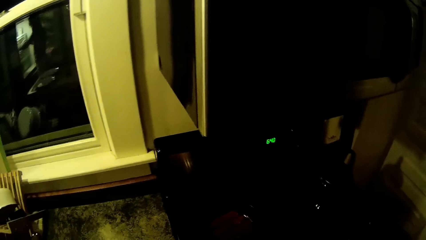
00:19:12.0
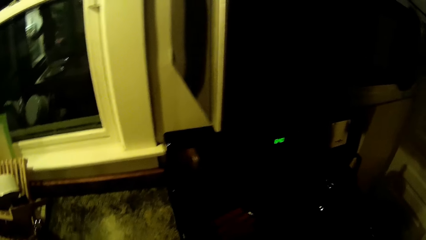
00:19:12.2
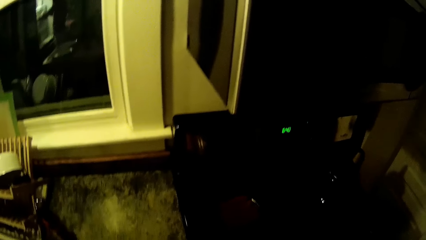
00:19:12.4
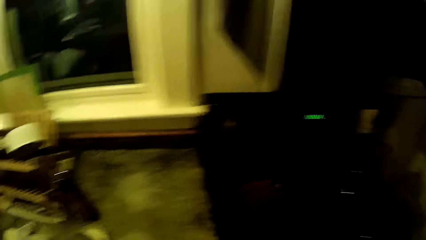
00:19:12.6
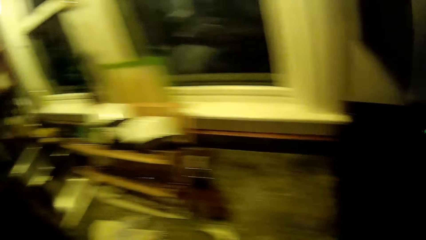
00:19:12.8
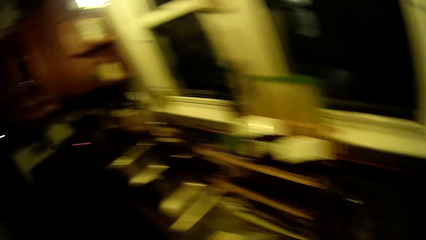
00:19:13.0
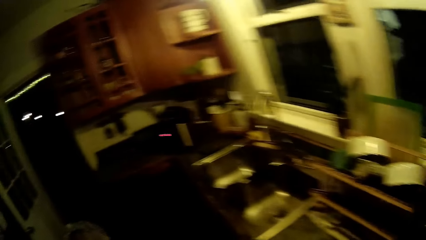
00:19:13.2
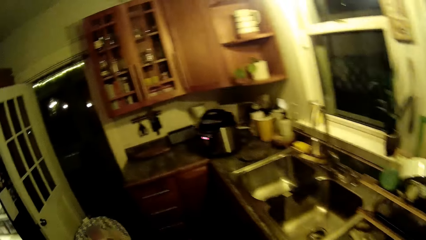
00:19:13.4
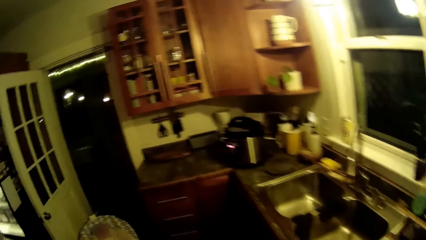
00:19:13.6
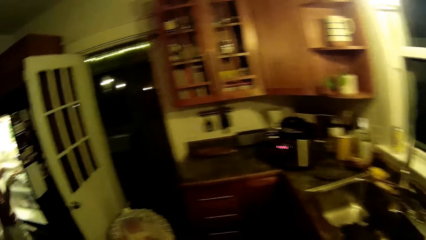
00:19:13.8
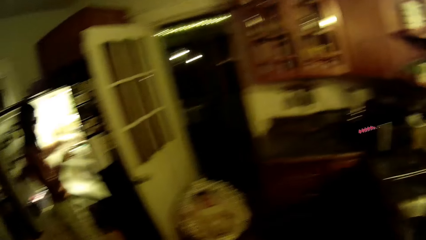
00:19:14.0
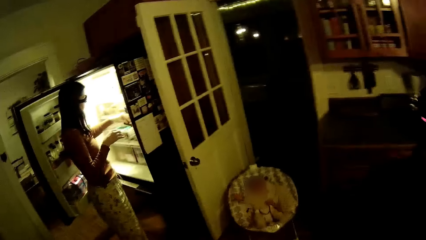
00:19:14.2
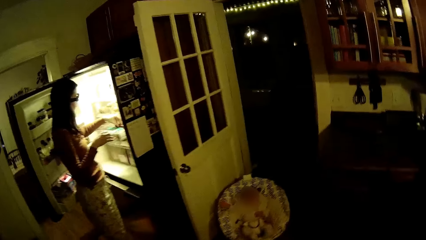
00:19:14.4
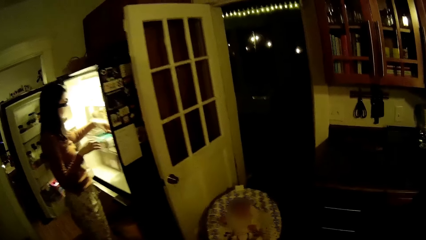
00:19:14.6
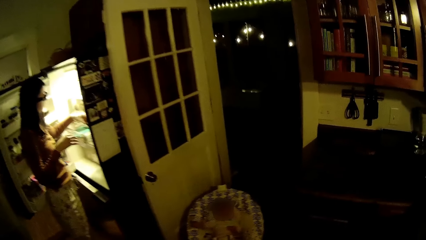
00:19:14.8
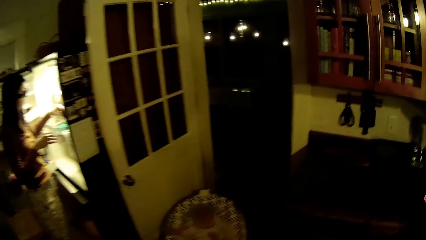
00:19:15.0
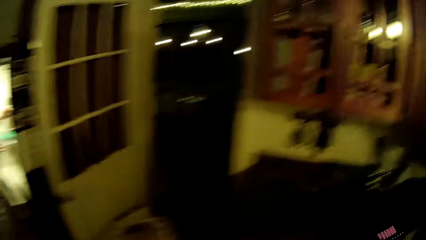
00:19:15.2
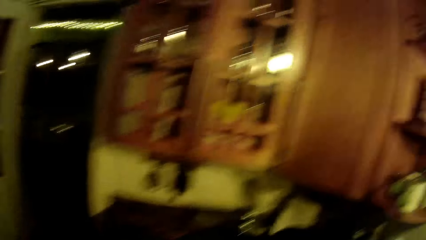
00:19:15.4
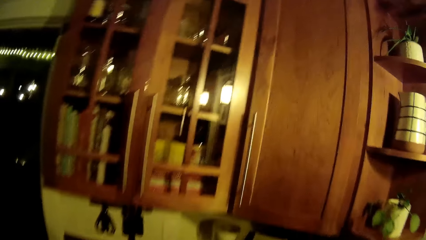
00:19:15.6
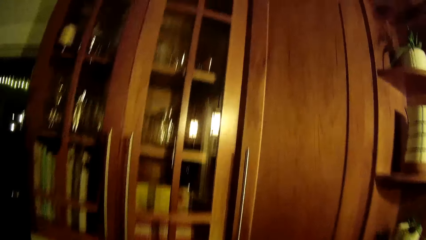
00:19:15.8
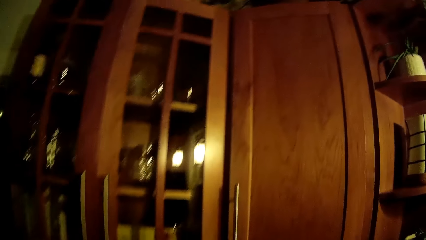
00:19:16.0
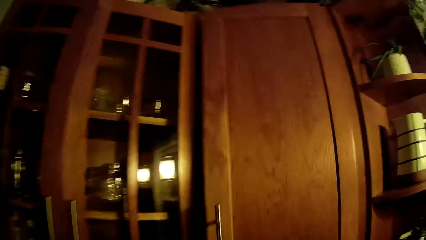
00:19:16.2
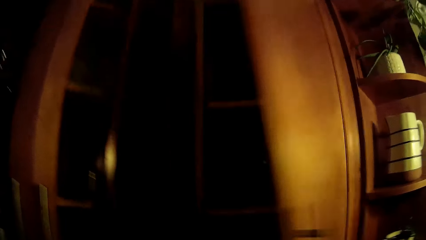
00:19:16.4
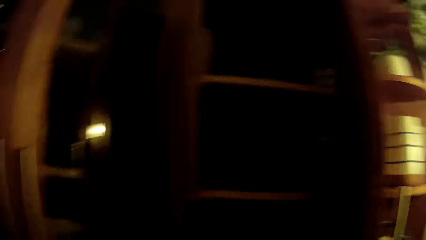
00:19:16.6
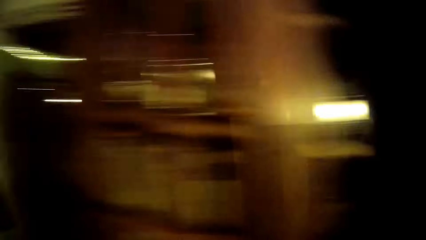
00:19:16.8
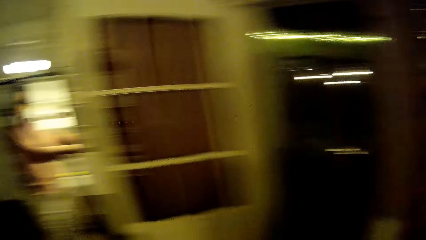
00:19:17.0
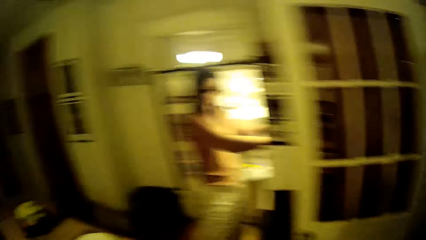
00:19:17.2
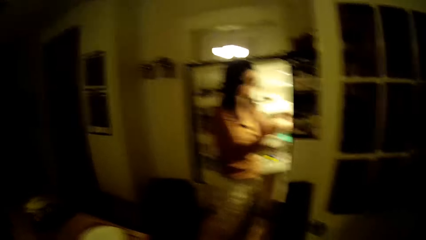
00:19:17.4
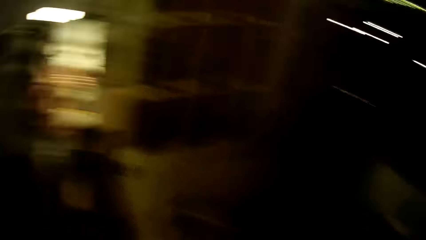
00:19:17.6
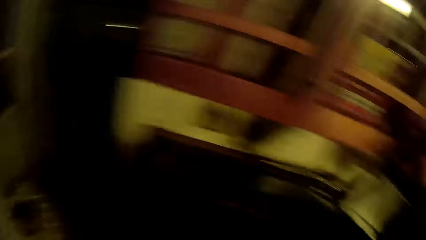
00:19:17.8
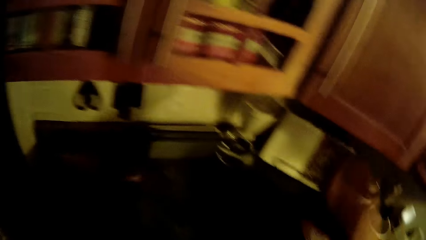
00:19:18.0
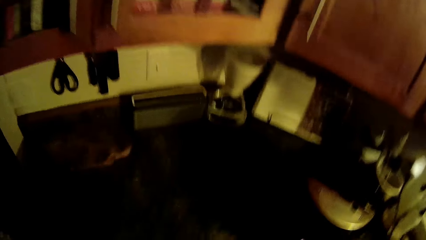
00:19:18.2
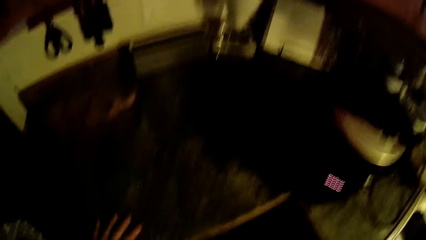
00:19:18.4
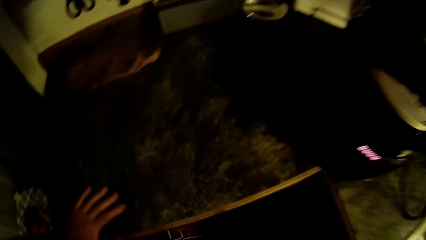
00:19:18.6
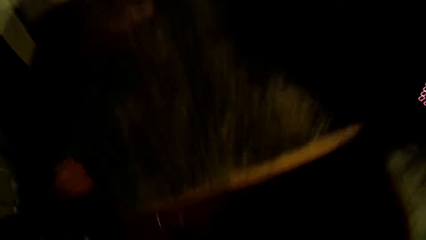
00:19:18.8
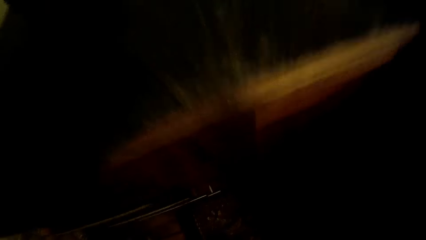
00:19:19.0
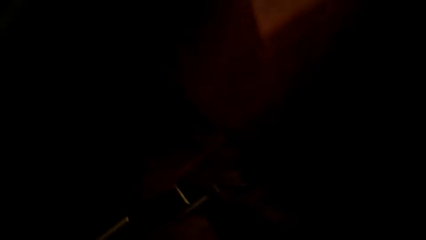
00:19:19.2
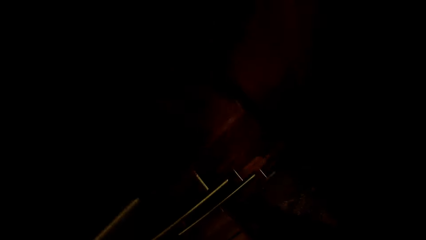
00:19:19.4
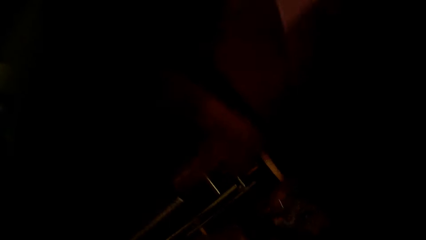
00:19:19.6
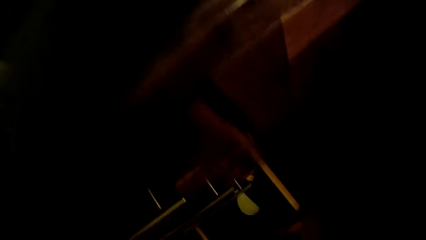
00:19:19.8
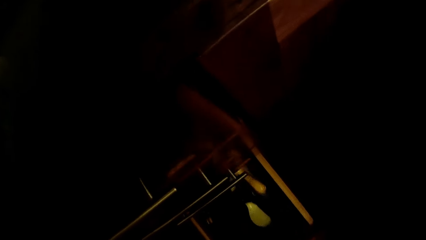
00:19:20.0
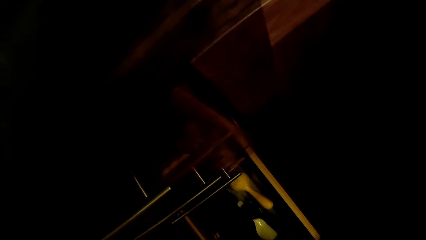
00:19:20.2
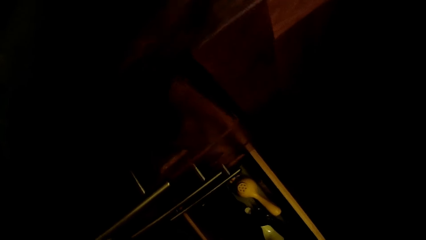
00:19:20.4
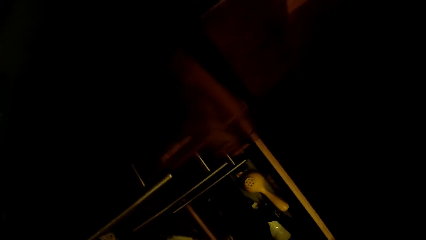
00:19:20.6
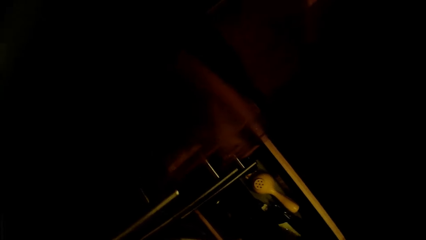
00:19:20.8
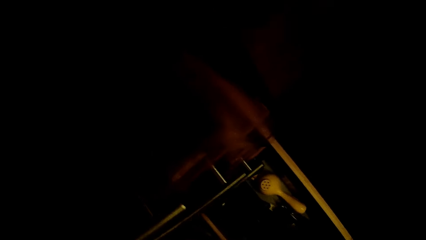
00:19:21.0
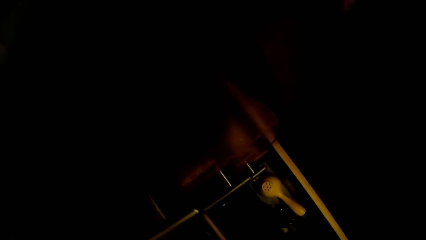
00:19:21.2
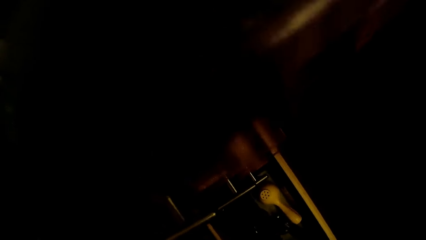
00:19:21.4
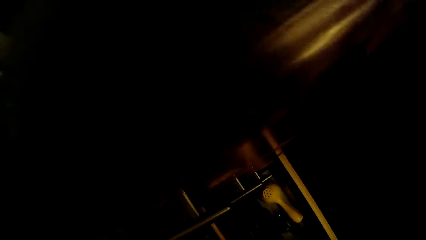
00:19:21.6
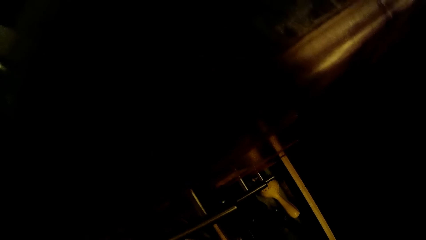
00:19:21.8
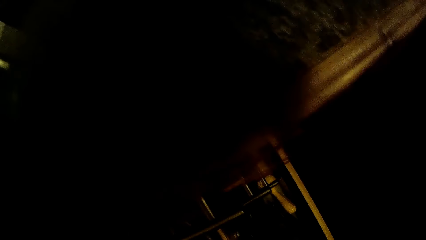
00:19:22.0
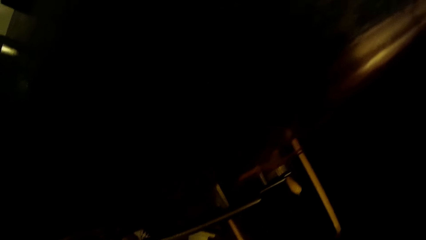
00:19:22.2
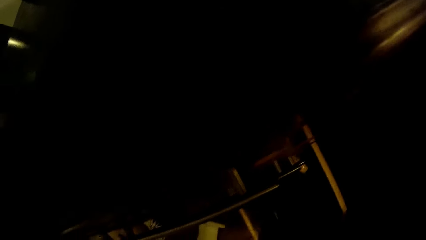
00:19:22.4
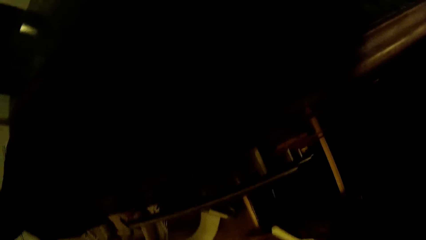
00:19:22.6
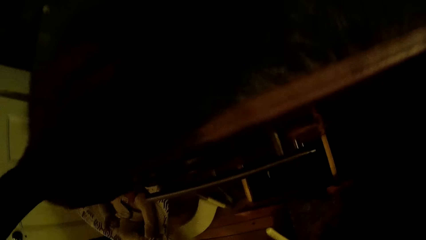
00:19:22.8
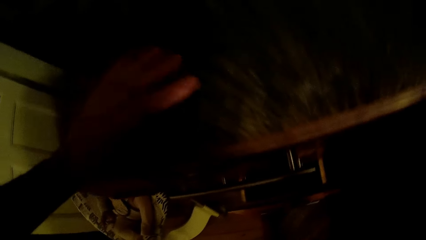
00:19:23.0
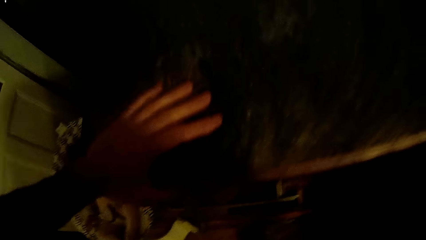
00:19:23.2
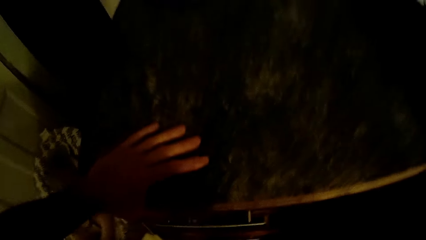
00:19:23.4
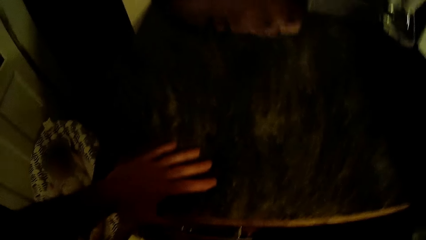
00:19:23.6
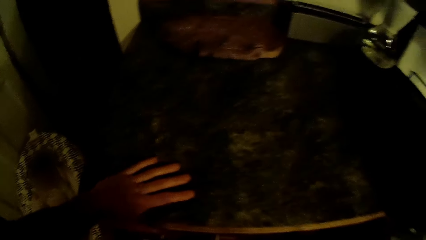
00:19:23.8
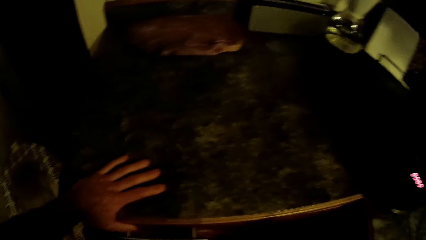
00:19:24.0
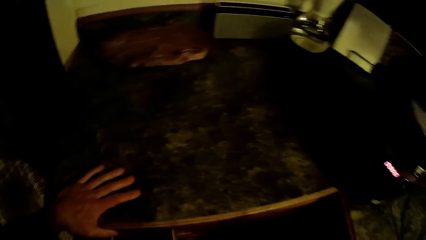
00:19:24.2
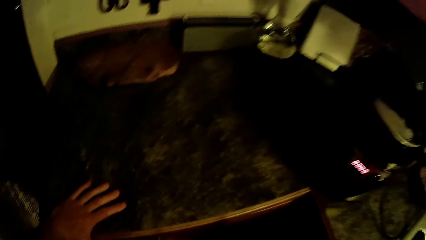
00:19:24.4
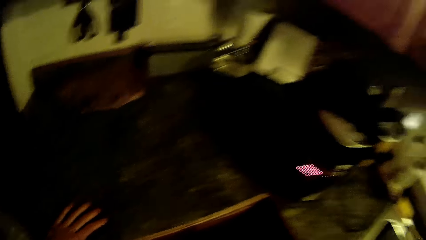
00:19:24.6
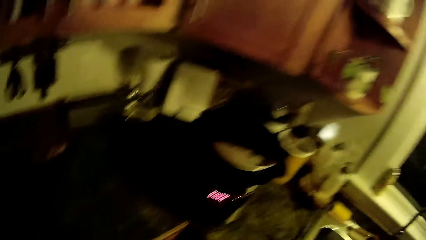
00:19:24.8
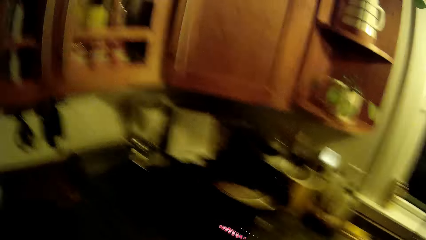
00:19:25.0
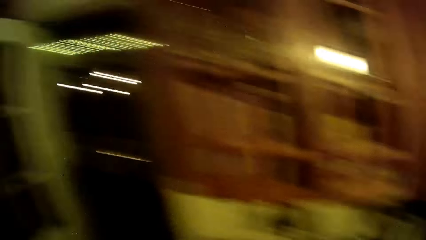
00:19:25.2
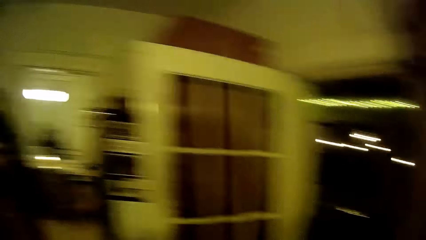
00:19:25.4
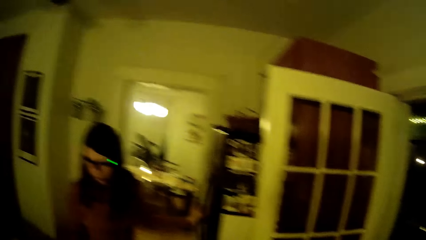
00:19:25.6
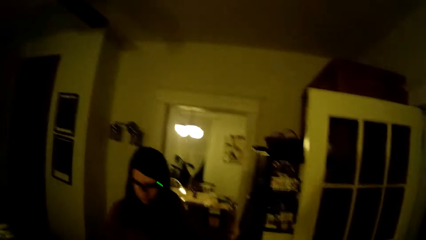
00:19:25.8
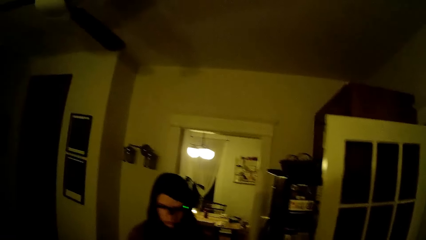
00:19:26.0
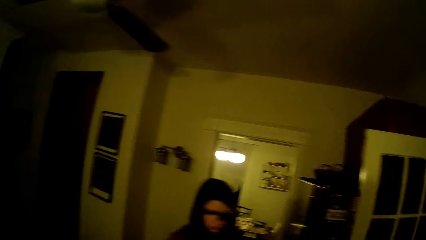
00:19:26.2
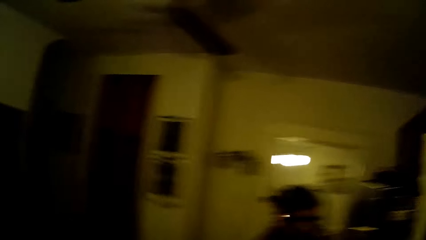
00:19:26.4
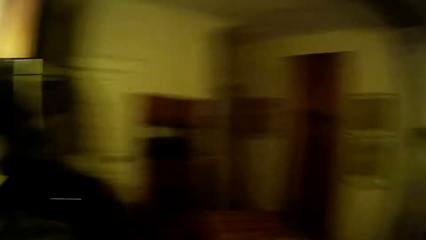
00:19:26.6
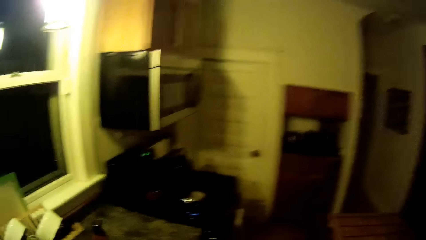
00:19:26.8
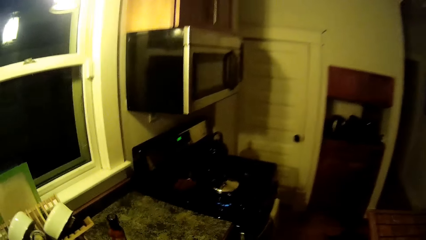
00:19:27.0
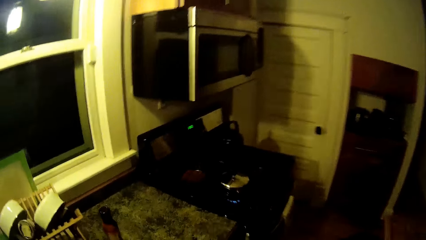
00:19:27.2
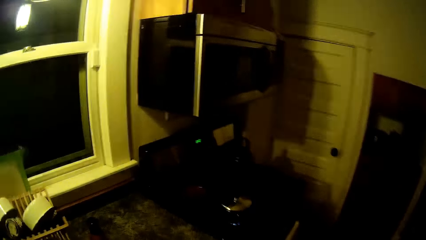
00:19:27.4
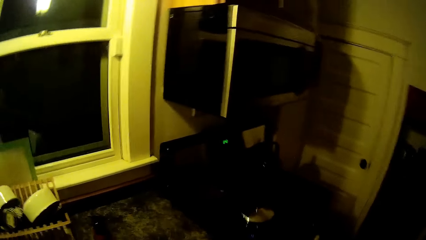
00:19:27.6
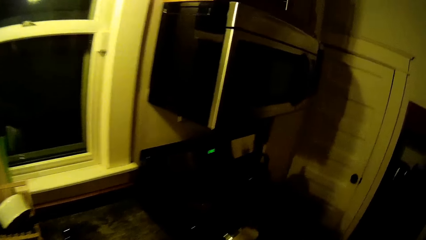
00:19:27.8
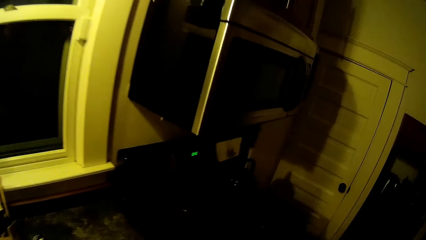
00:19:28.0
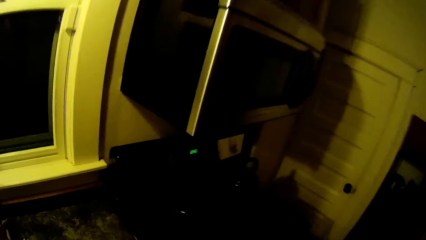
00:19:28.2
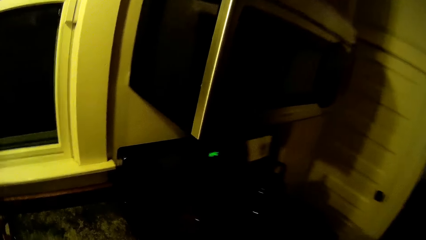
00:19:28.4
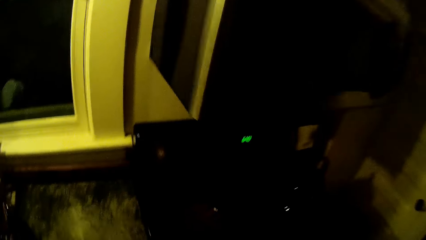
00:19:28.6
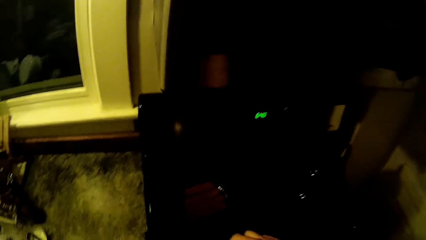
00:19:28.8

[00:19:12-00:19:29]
The camera wearer turns around in the kitchen. The woman searches the fridge with both hands and puts a tin in the fridge. The camera wearer opens the cabinet door with his right hand. He looks around in the kitchen. He closes the cabinet door with his right hand. He opens the door of the drawer with his right hand. He picks up a spoon in the drawer with his right hand. He closes the drawer. He walks in the kitchen. He converses with the woman.
